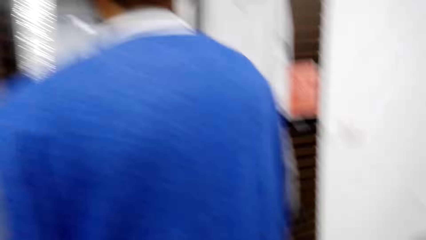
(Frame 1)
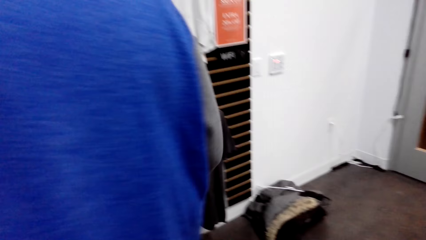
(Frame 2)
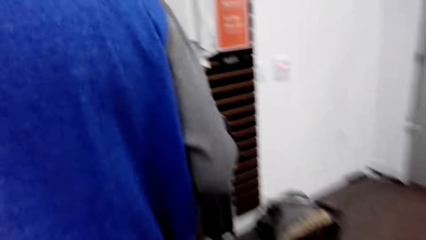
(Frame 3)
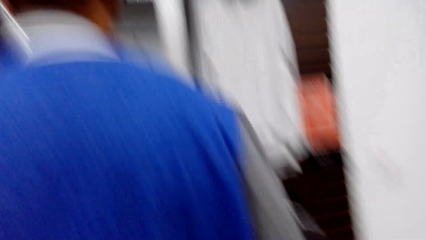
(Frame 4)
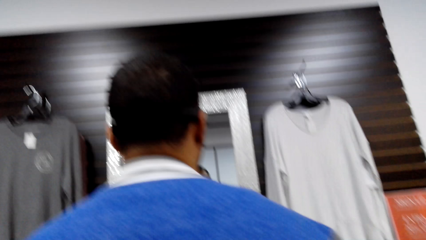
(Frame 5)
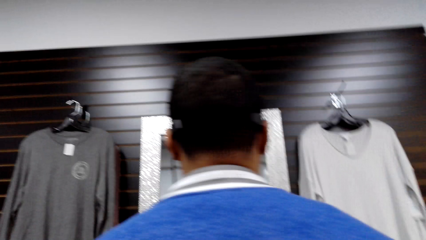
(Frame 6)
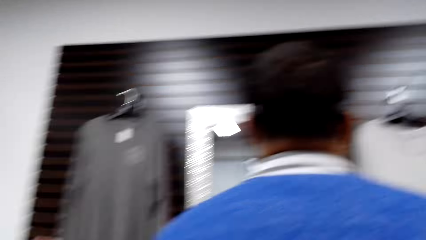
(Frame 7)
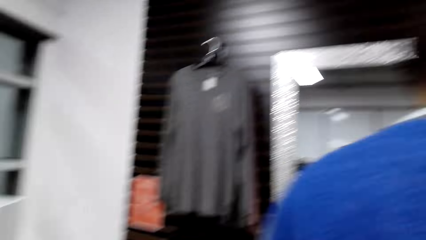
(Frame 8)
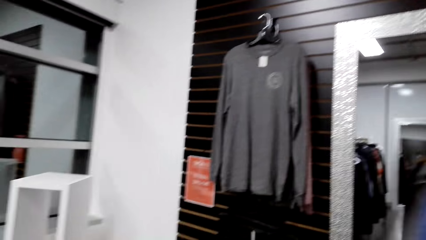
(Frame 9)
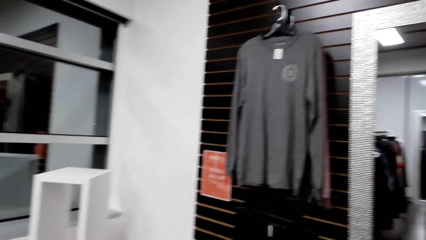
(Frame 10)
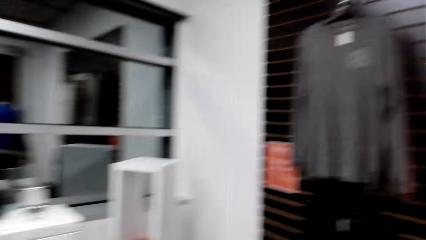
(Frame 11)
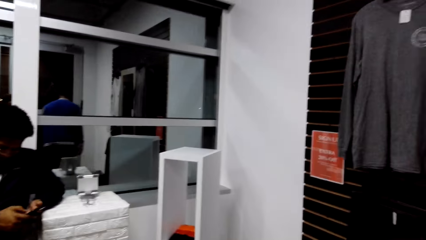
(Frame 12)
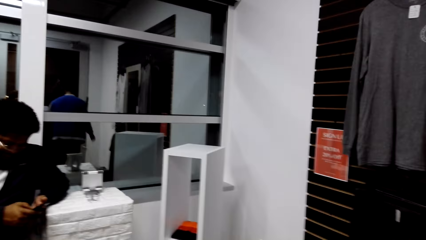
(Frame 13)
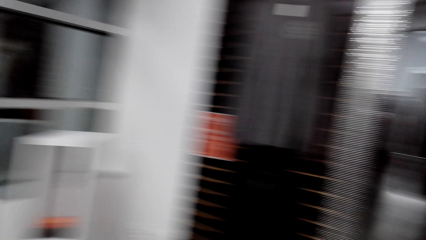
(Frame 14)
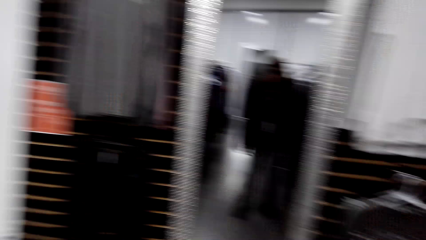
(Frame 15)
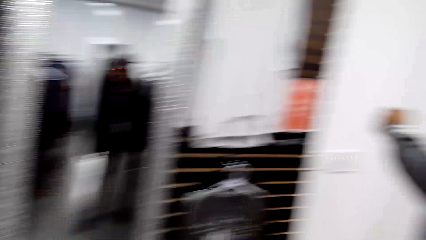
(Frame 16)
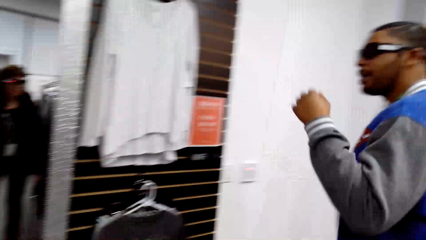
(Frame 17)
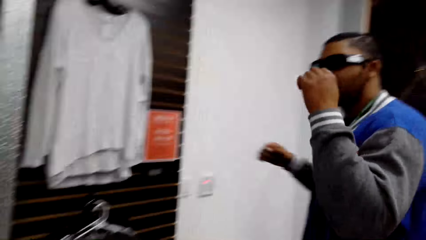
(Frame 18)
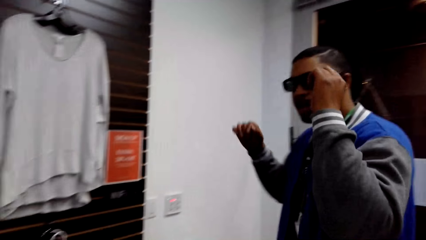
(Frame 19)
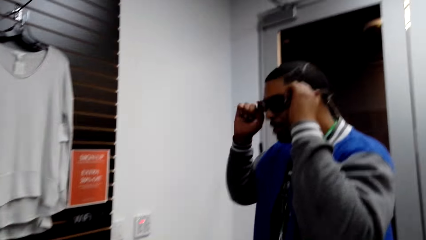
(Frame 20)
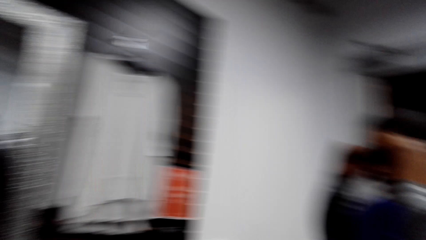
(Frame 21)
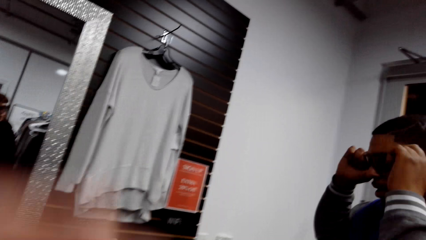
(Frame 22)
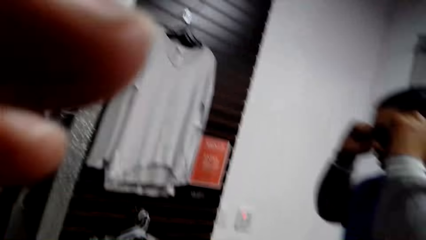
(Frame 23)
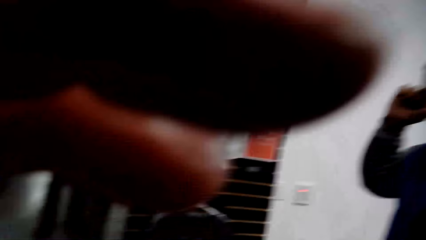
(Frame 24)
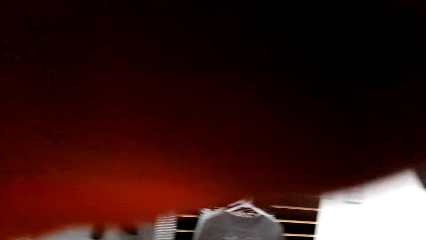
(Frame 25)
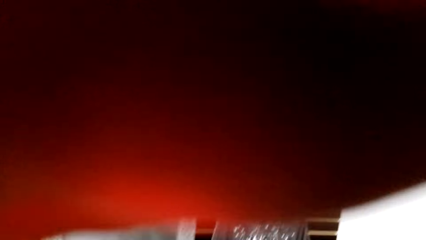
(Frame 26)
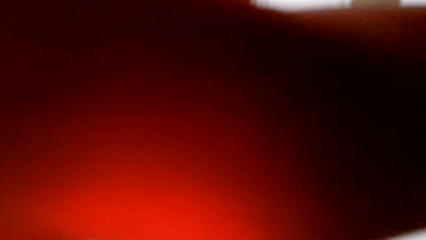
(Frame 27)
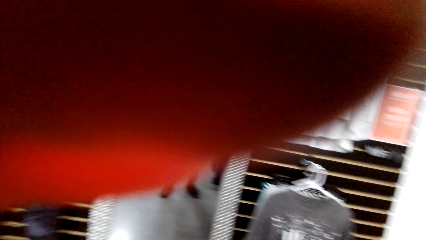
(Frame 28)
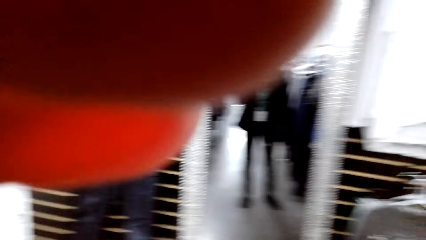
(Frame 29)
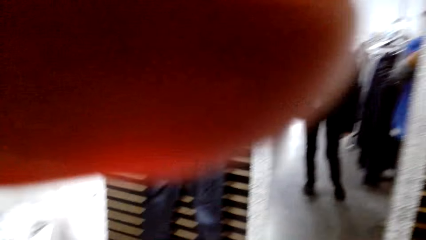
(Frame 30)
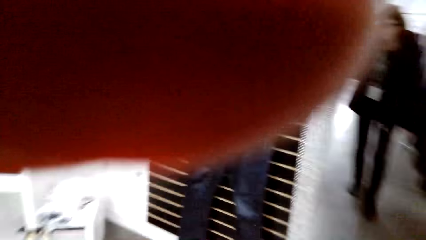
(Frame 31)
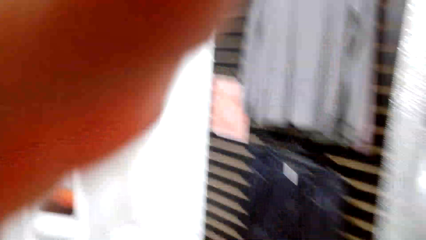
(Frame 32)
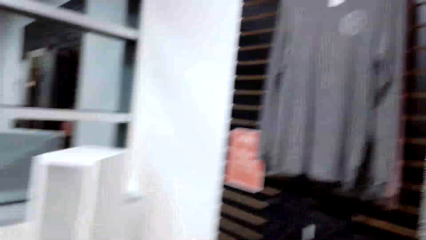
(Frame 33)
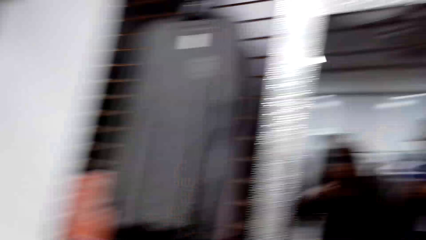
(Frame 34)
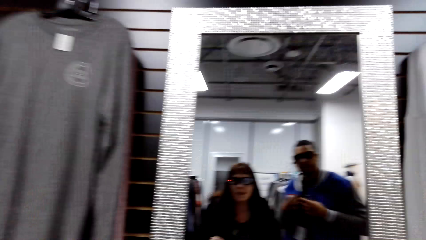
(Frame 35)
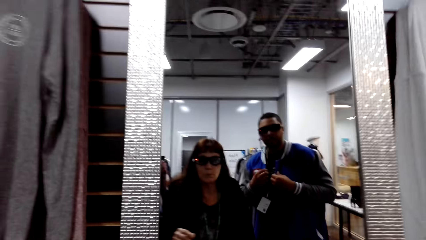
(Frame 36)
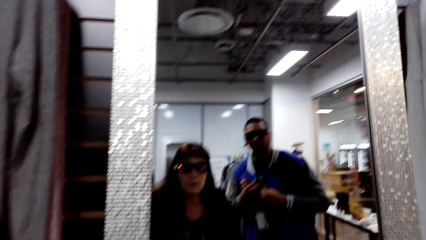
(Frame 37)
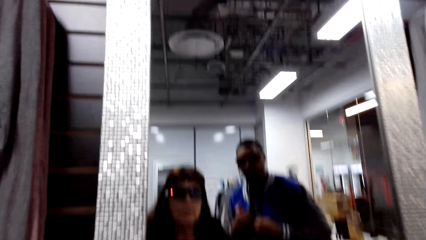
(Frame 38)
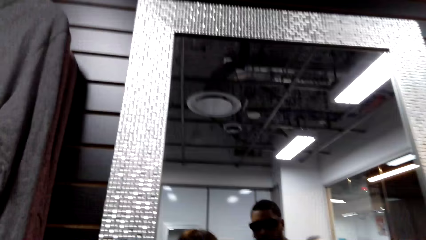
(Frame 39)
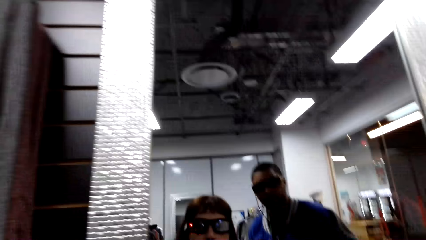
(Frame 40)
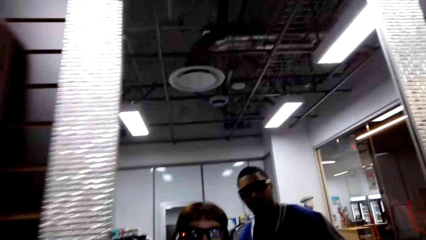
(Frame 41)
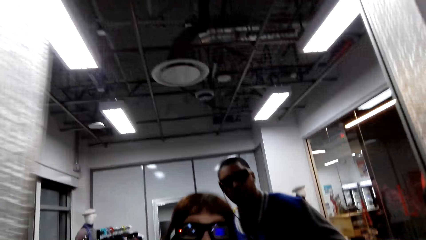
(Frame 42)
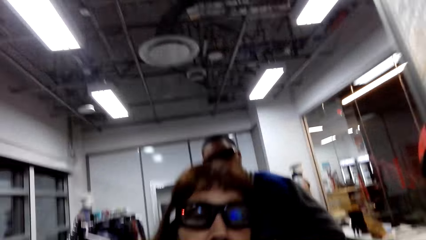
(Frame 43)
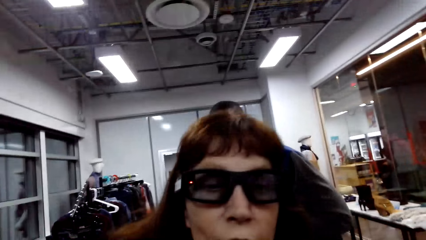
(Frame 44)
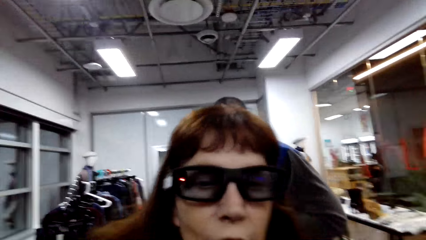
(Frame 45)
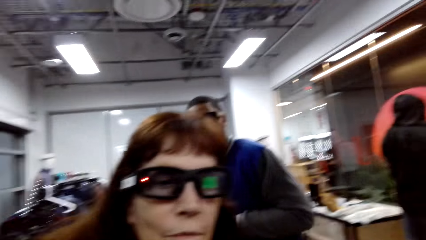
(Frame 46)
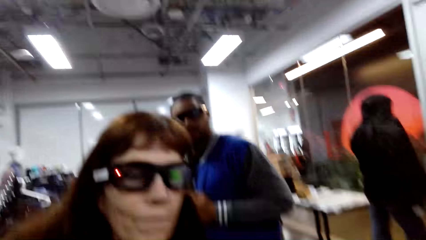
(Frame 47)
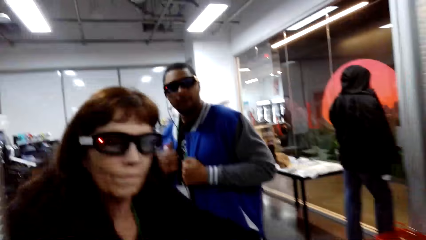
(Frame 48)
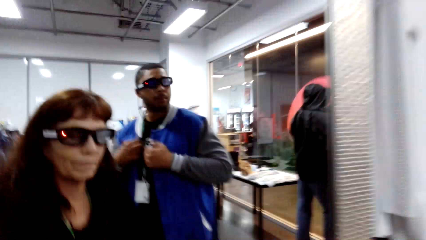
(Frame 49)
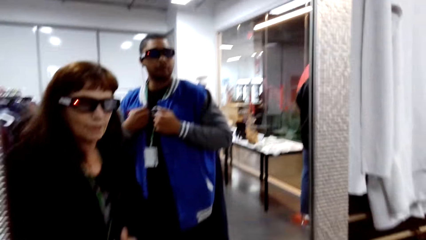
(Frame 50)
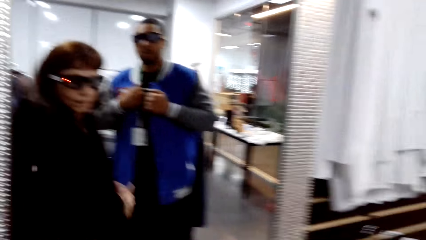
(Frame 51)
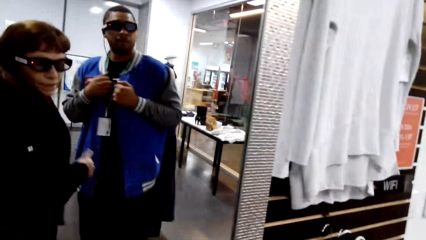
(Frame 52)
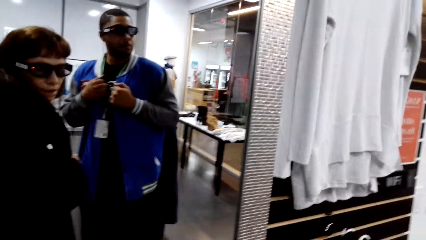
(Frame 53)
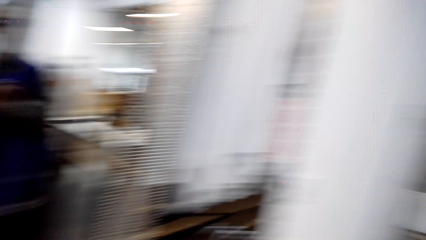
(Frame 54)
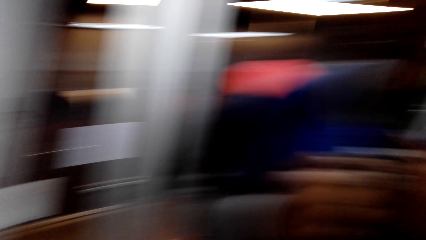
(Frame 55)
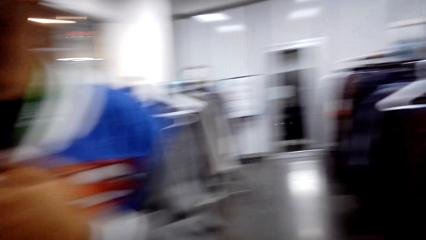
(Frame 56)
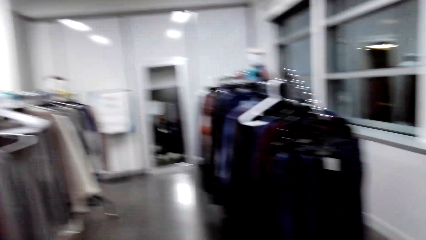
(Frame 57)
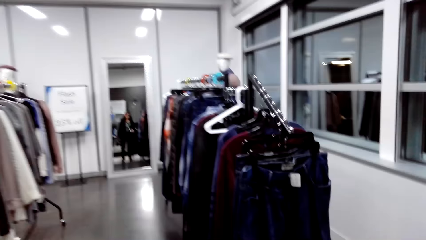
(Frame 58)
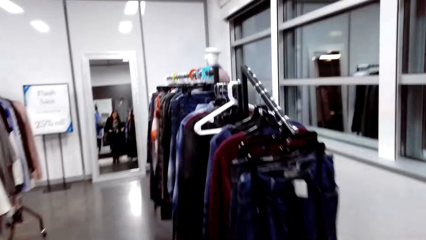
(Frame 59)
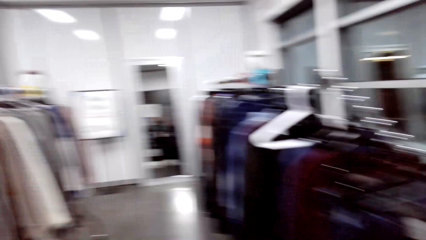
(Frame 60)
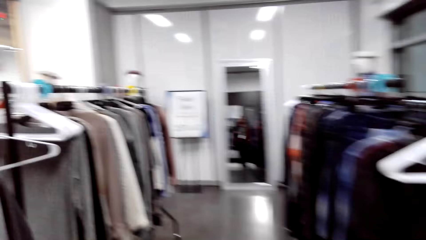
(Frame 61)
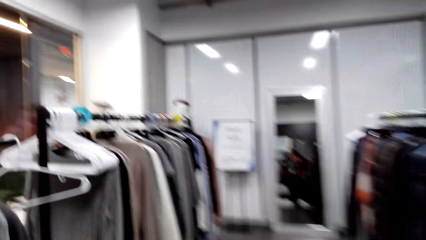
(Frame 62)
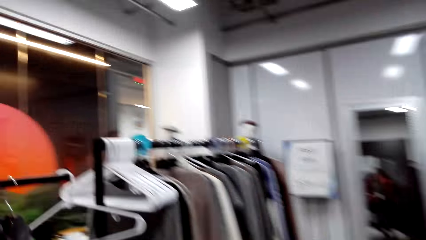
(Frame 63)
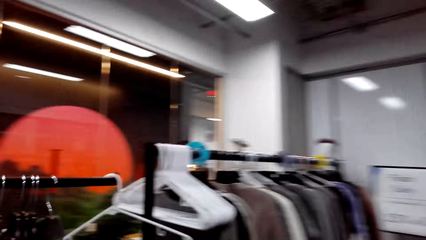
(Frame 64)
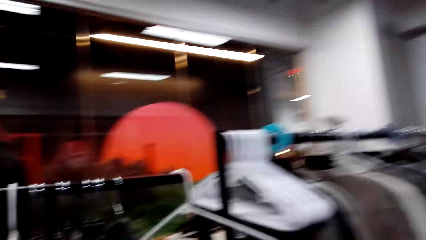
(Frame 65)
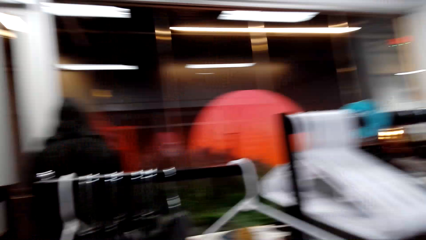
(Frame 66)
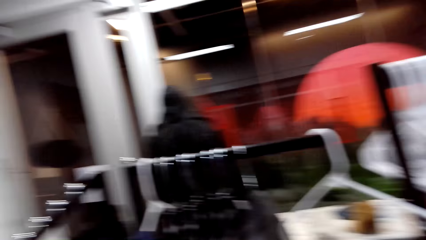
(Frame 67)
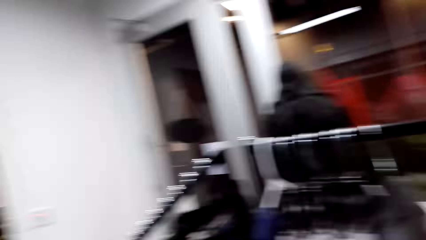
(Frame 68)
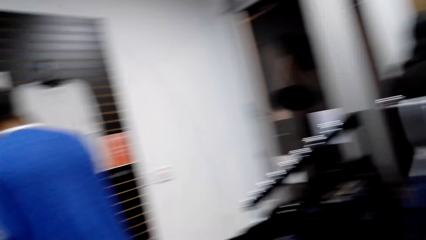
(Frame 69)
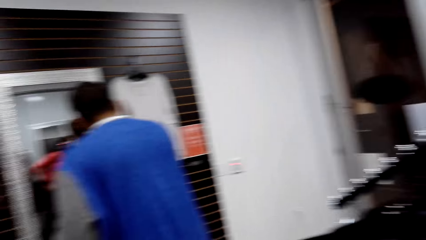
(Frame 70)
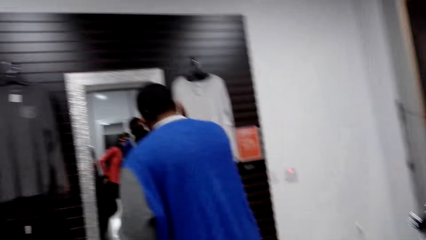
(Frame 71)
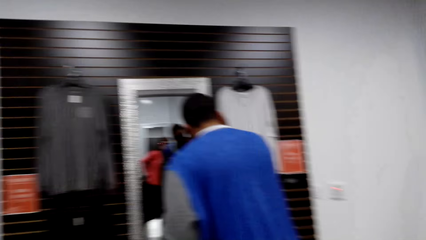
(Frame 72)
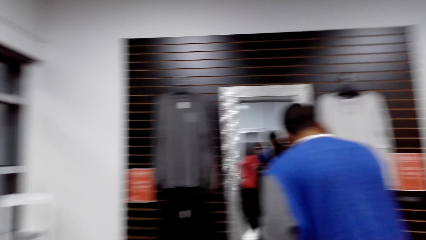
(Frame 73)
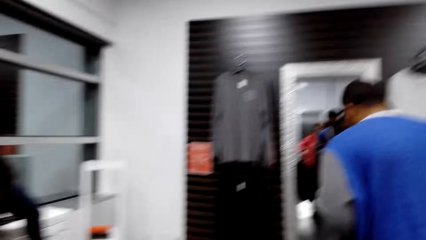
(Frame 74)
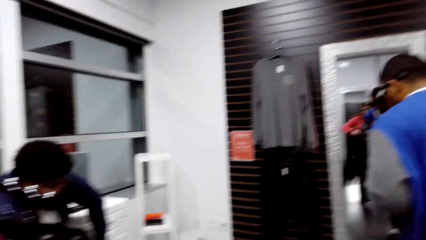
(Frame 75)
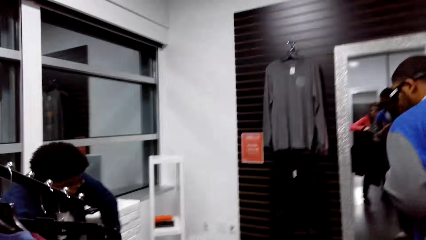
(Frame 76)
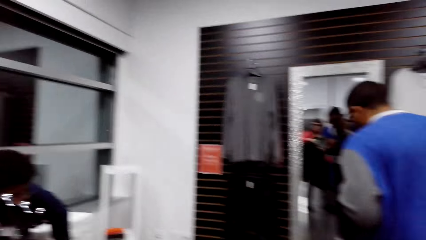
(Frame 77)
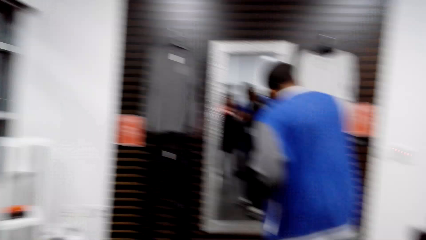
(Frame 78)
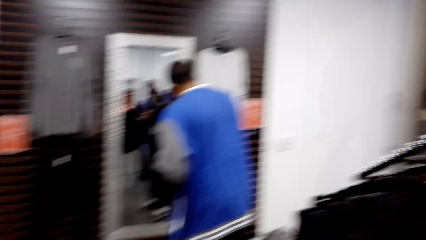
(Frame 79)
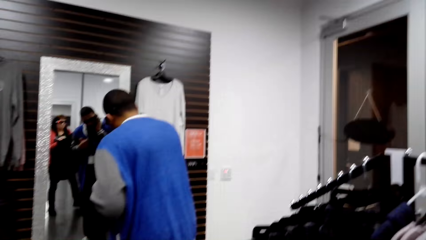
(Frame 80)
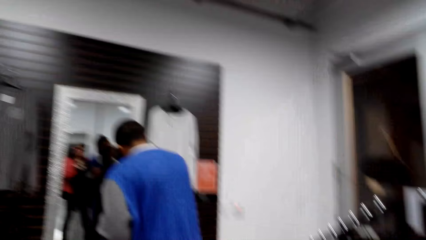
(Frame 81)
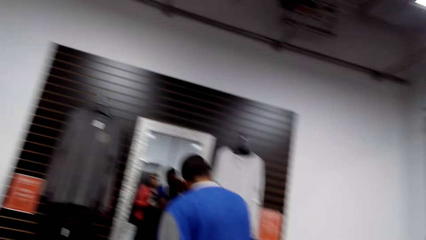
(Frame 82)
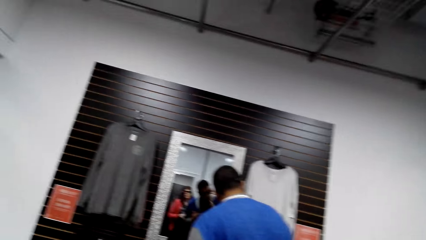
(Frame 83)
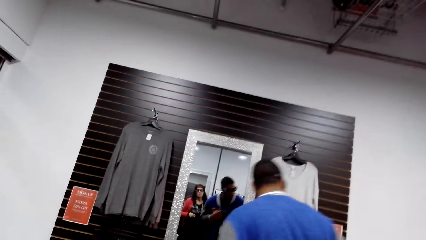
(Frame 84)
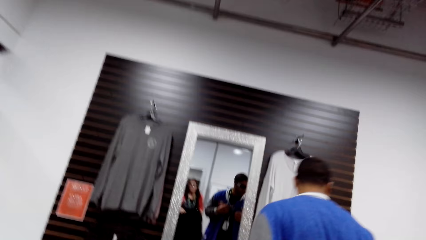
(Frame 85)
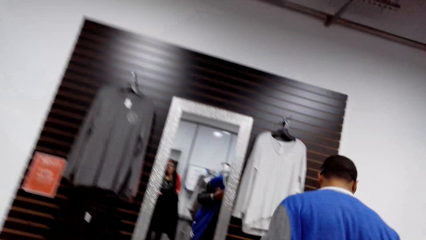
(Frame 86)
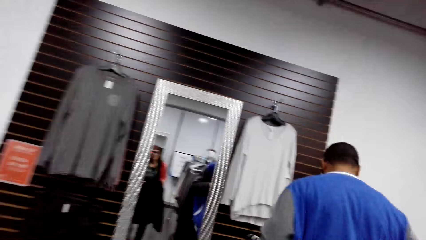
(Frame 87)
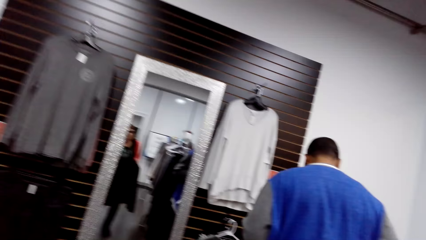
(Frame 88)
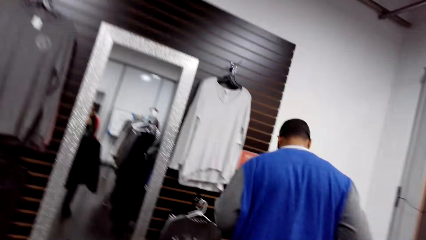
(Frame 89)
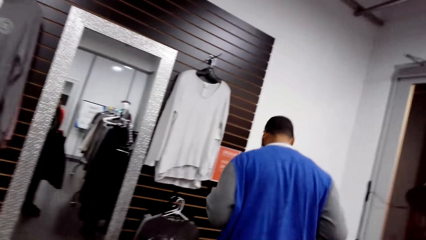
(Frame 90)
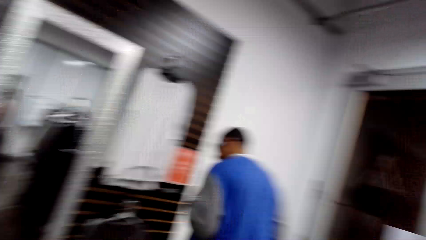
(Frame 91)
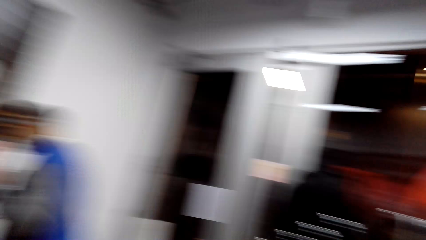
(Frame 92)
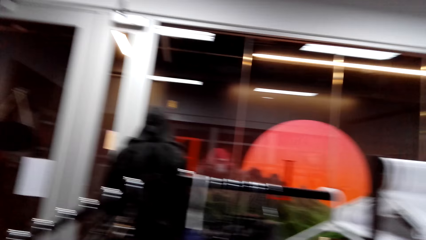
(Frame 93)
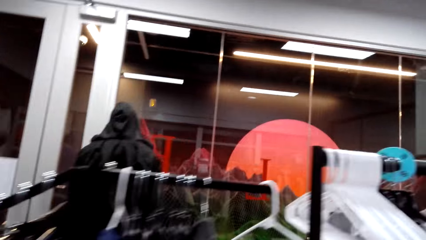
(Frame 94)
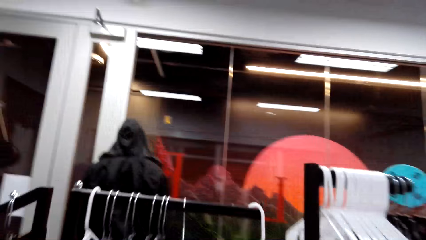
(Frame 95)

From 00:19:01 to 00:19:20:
A man looks at himself in the mirror. The camera wearer looks around the shop. The man holds the glasses. The camera wearer adjusts the camera. They look at the mirror. They go close to the mirror. They look around the boutique. They turn around the shop.
